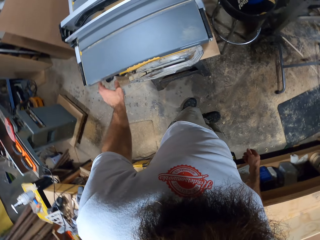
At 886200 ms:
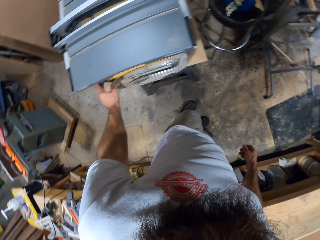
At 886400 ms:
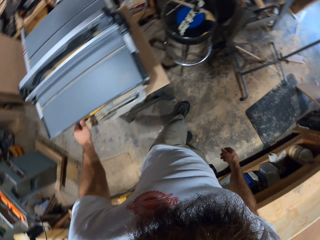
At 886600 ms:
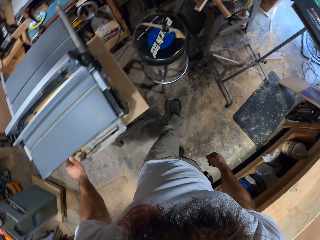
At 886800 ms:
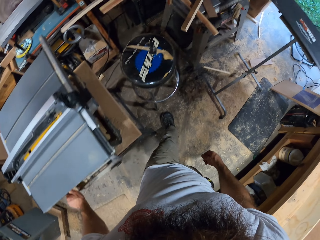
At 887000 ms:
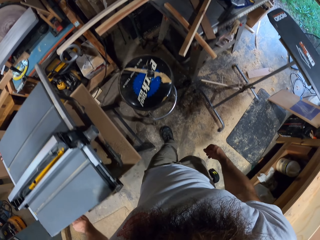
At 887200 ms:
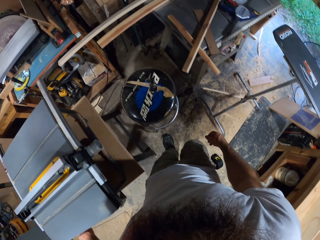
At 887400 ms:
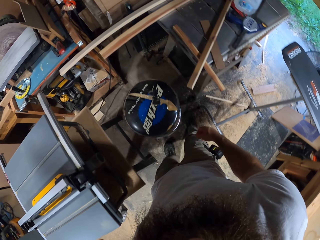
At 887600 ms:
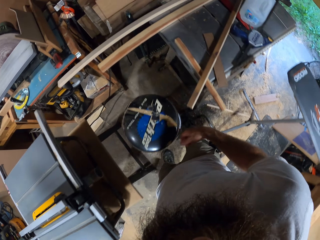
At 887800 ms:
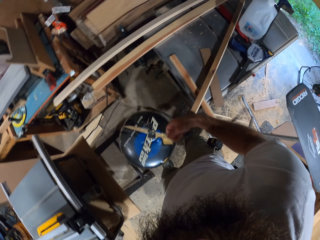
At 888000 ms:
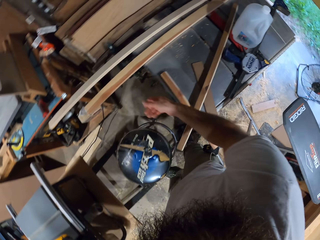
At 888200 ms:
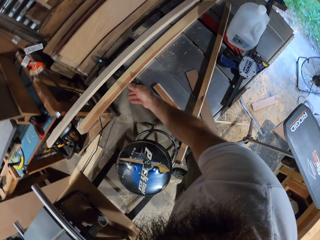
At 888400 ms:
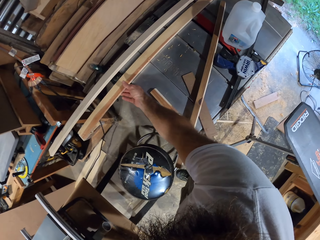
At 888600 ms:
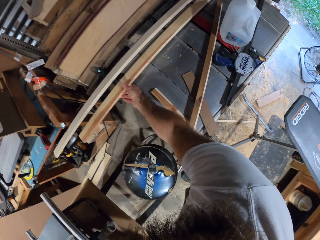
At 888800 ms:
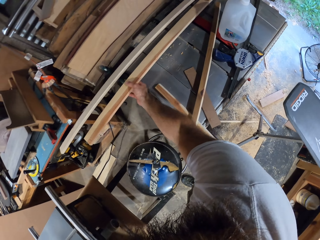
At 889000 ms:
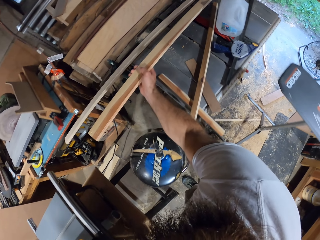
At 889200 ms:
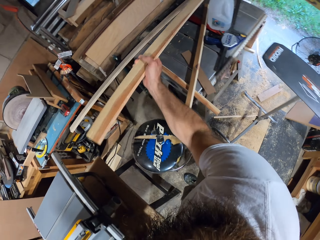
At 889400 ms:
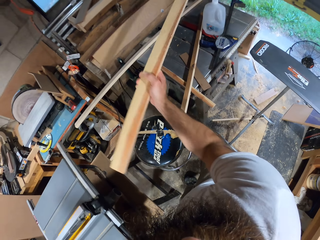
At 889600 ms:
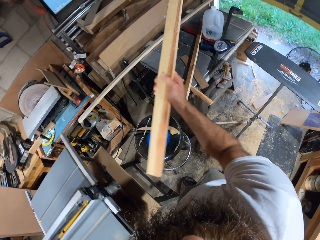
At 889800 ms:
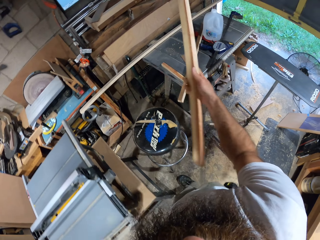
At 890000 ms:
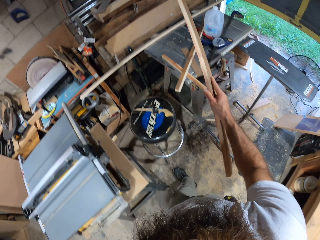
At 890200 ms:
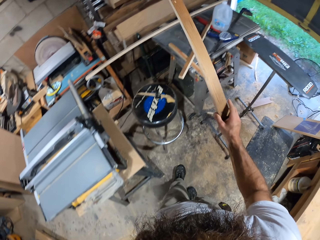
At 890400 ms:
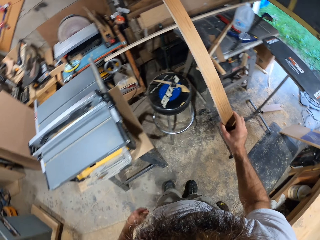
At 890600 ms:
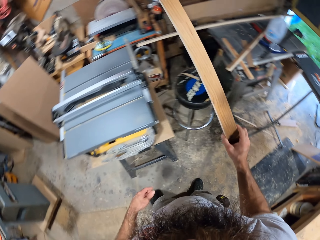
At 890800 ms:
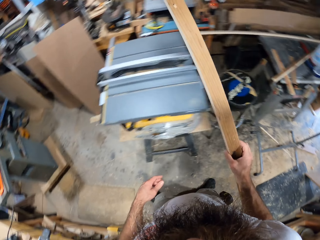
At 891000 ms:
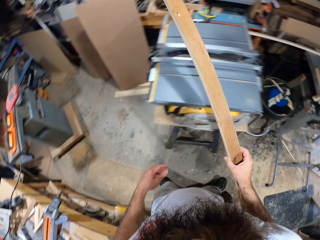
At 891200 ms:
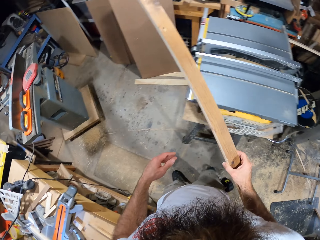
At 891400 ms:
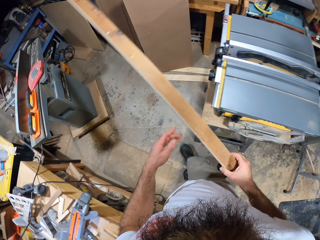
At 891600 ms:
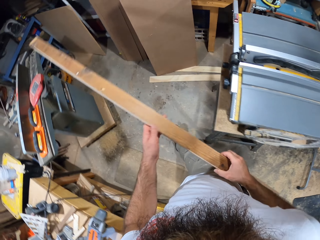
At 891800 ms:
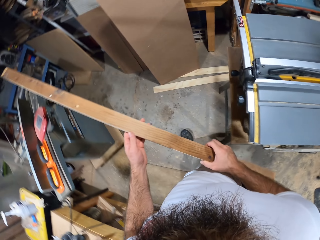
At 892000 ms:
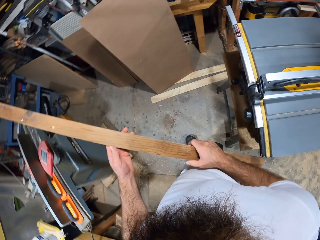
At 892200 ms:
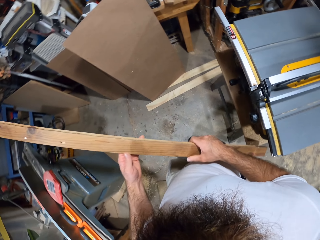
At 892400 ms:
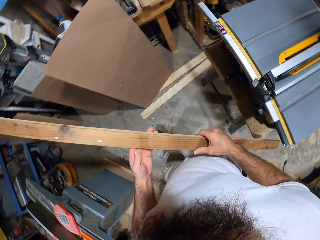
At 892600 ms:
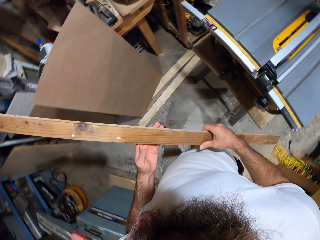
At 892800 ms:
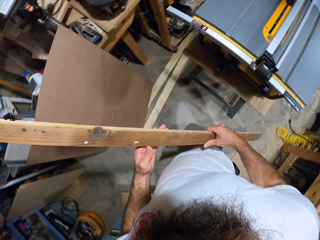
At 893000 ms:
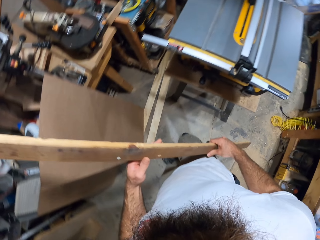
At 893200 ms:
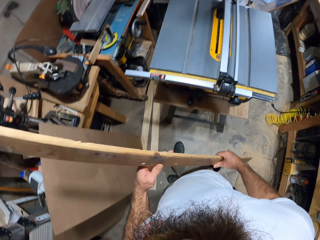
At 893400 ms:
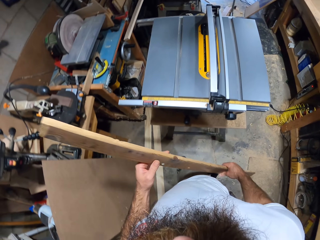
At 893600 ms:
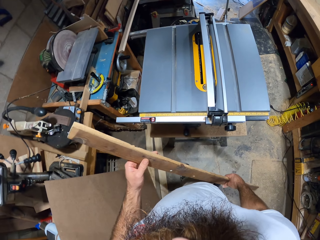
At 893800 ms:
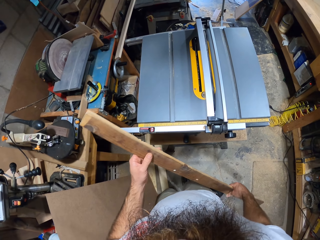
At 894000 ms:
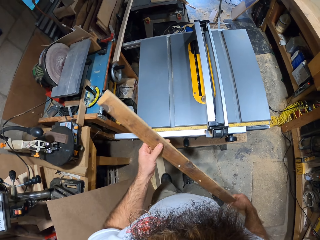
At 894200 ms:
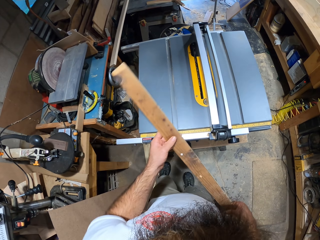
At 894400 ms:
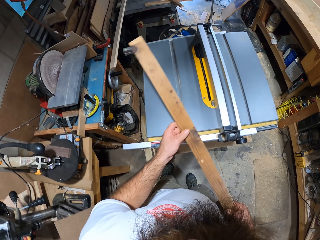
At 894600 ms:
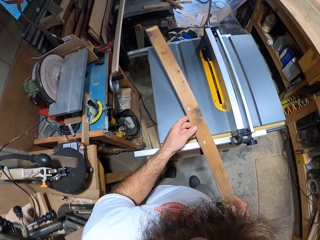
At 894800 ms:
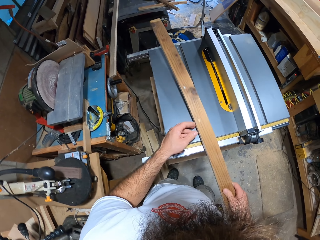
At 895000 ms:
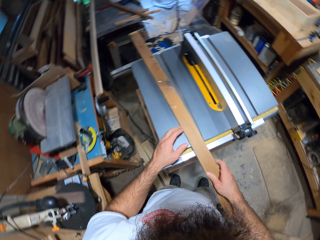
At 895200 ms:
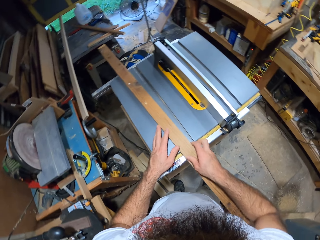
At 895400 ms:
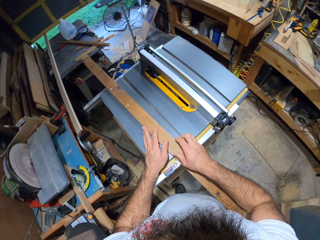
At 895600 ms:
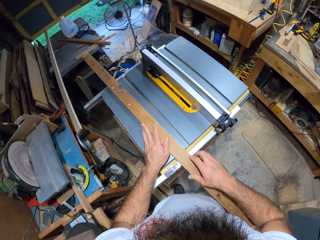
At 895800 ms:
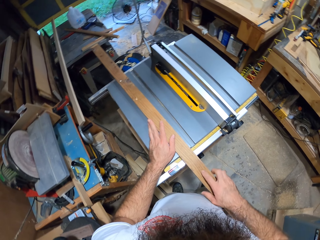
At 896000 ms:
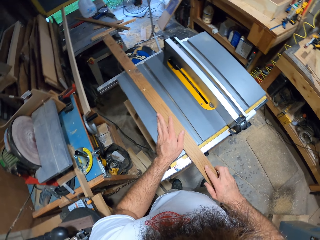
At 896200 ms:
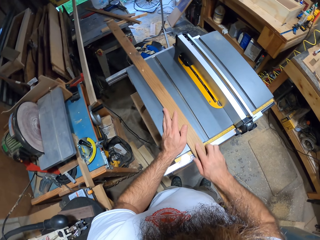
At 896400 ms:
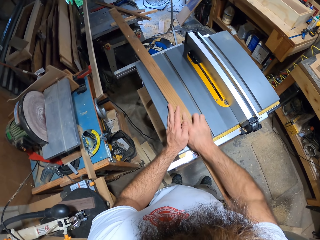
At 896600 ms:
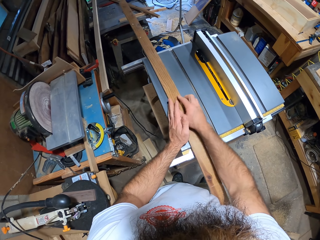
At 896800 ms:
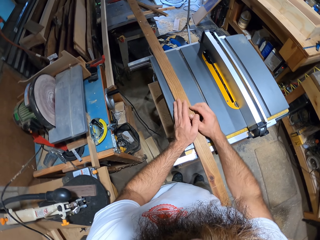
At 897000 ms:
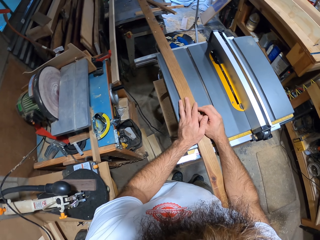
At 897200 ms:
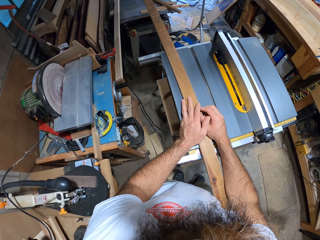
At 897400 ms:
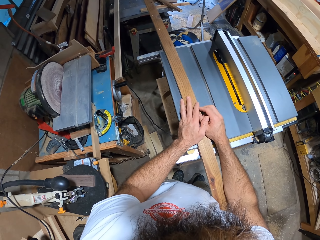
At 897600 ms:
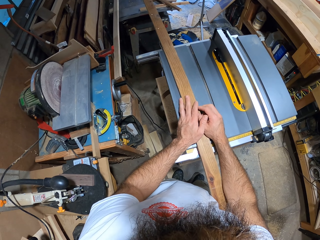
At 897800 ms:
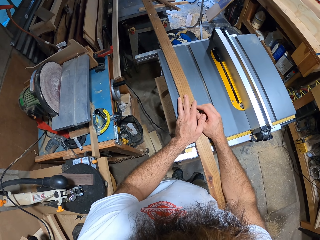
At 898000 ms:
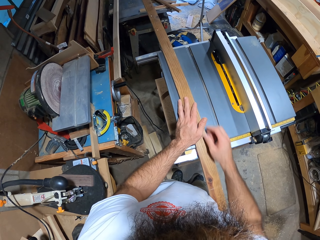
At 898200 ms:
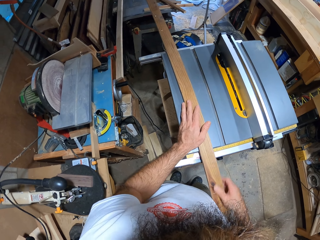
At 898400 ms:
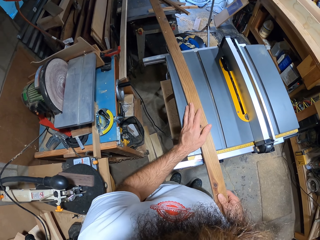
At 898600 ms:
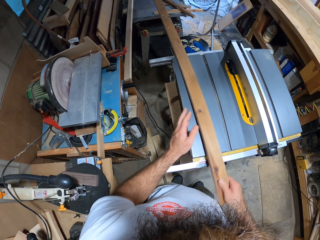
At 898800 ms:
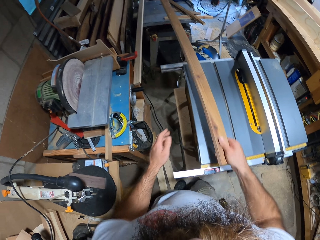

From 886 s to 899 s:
The camera wearer looks around. He turns off the table saw with his left hand. He takes a stick from a table with his right hand. He walks in the room. He holds the stick with both hands. He places the stick on the table saw with his right hand. He pushes the stick through the table saw with his right hand.

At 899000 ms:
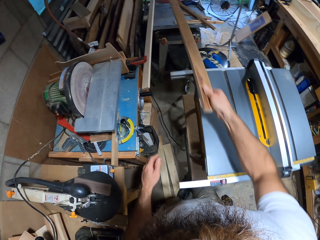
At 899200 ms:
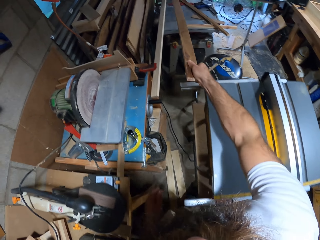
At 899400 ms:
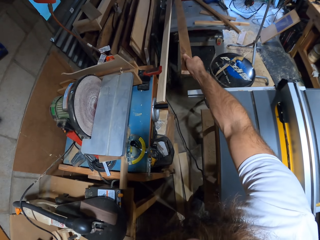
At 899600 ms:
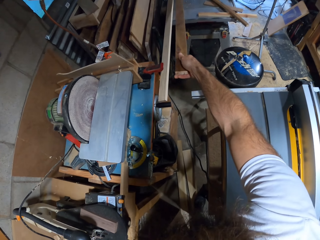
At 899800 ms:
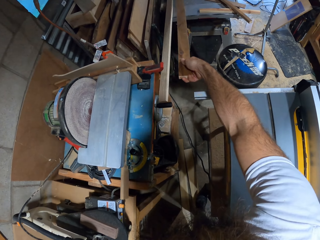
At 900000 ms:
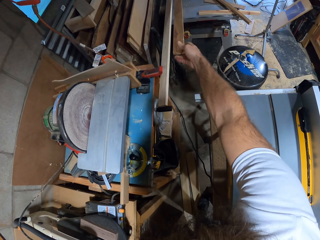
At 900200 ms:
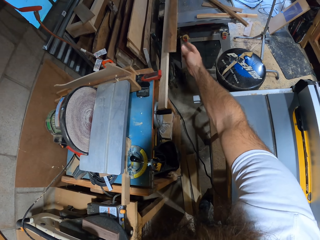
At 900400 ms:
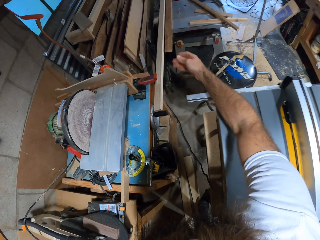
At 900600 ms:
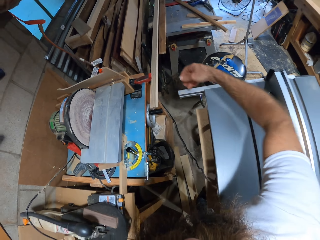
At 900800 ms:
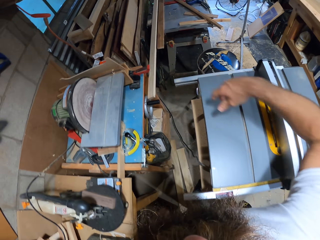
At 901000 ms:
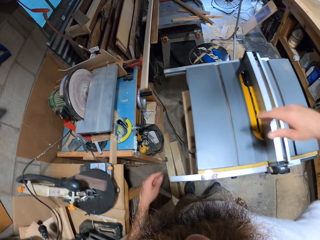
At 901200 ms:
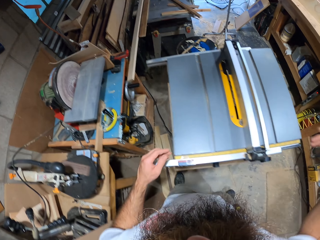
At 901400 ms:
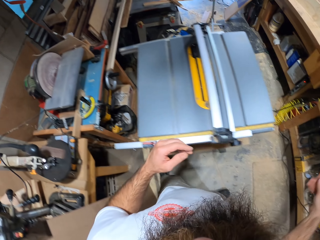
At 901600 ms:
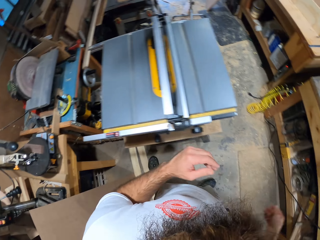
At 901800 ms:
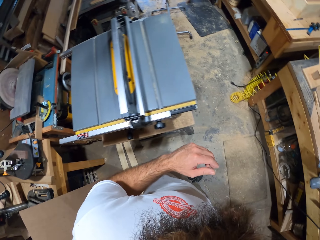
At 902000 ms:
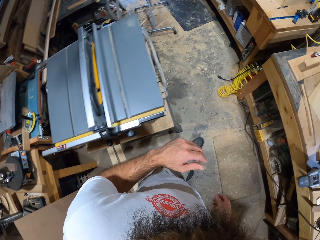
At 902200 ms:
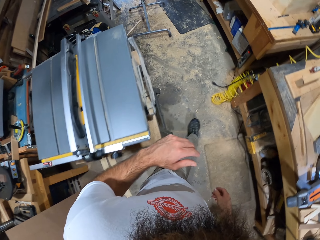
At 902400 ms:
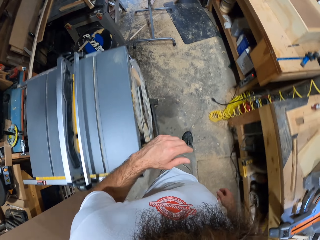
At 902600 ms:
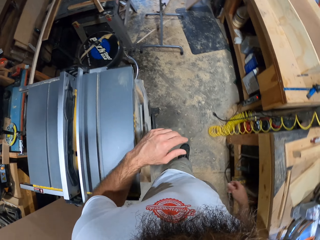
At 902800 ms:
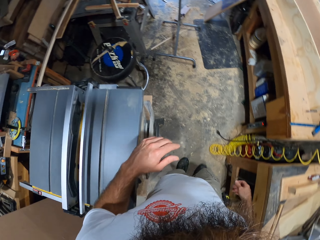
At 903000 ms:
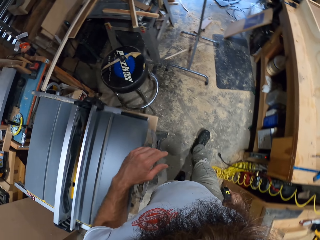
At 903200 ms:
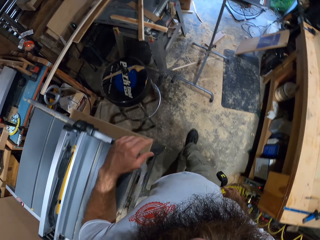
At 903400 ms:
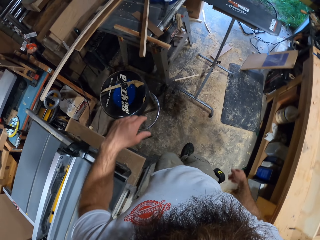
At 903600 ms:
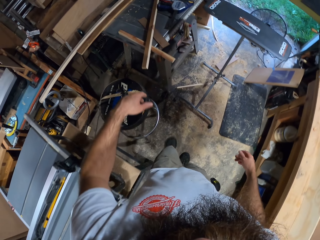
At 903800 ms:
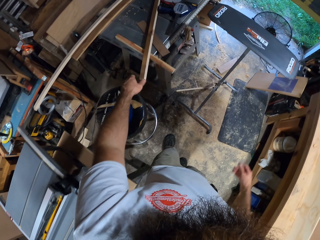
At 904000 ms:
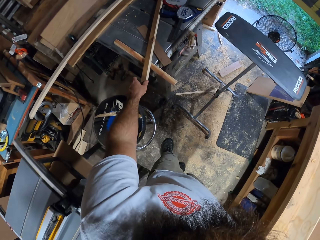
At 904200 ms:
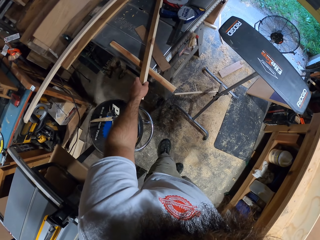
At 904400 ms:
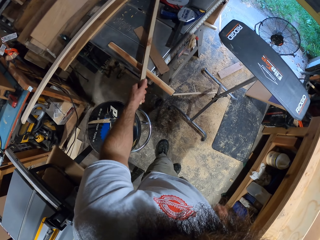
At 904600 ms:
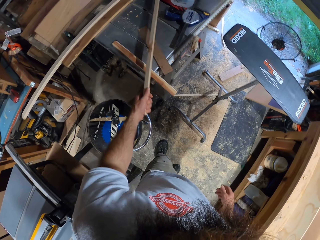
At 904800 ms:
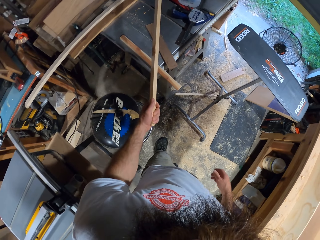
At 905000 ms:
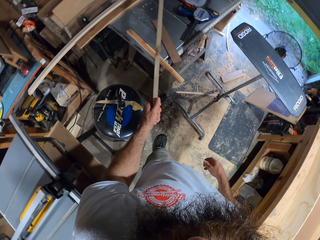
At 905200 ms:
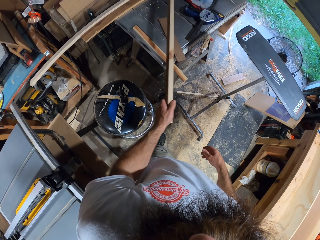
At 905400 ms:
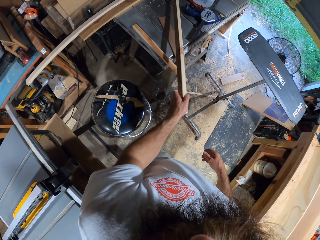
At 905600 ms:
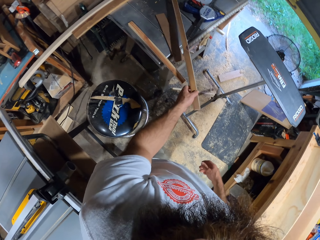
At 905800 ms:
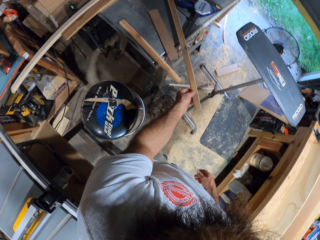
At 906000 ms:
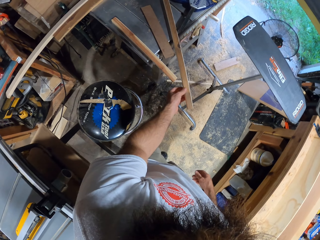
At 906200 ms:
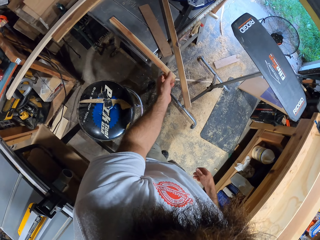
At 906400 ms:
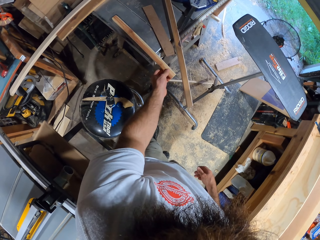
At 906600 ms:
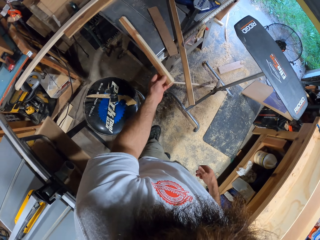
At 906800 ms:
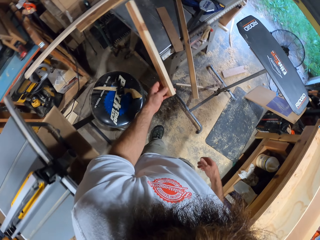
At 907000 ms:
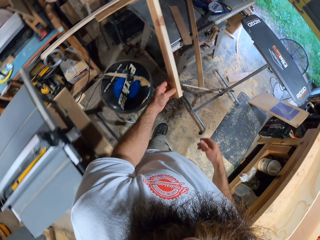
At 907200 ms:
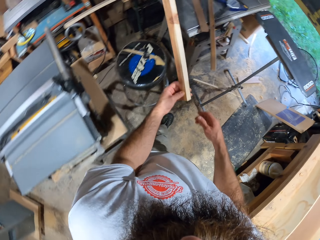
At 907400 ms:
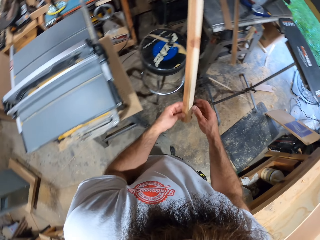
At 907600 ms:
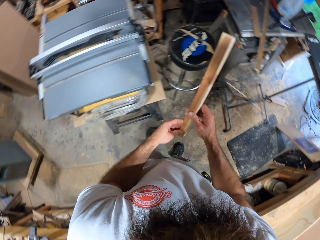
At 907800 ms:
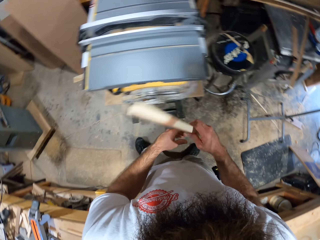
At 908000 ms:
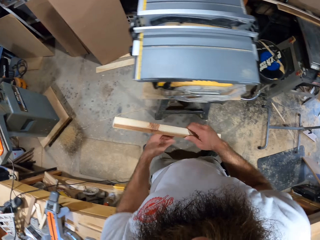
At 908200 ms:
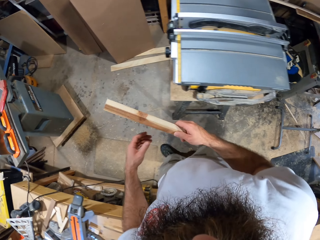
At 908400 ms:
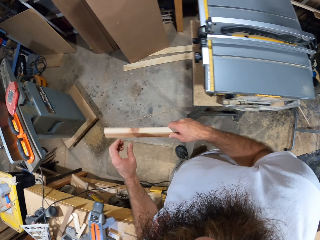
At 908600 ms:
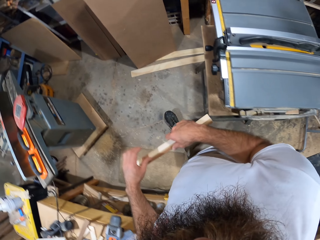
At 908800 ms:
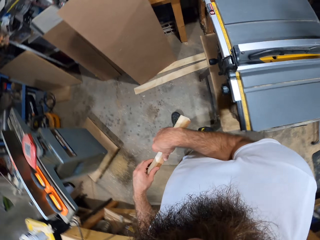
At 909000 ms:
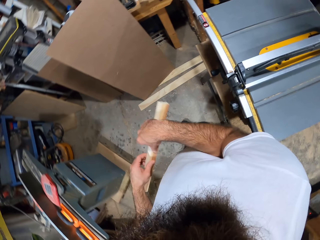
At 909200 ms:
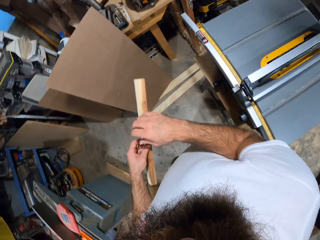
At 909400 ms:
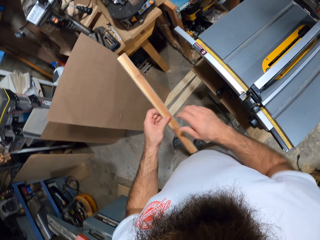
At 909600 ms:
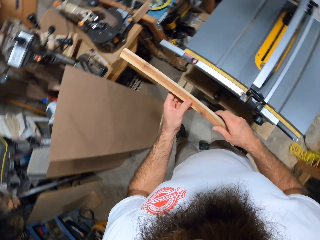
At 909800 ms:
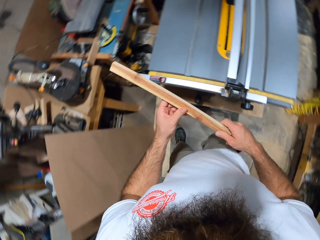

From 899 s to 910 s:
The camera wearer walks in the room. He picks a stick from the table with his left hand. He moves the wood. He keeps the stick on the table with his left hand. He picks a stick from the table with his left hand. He holds the wood.
